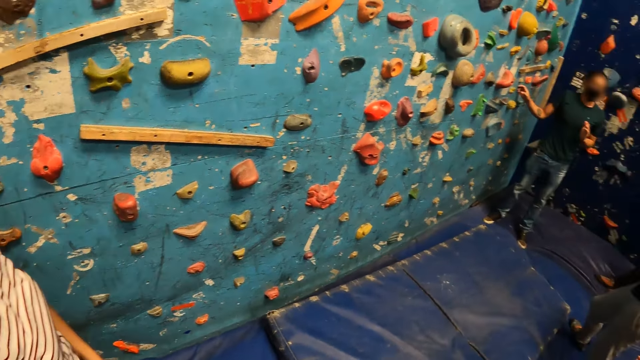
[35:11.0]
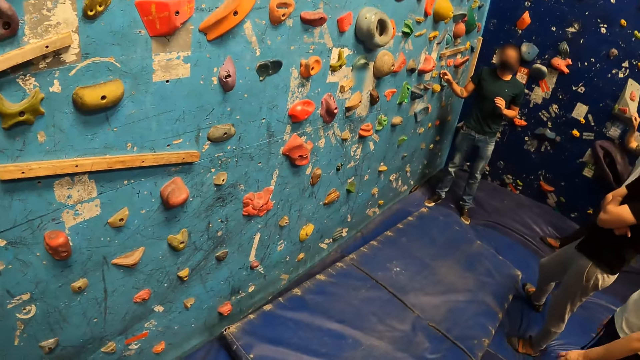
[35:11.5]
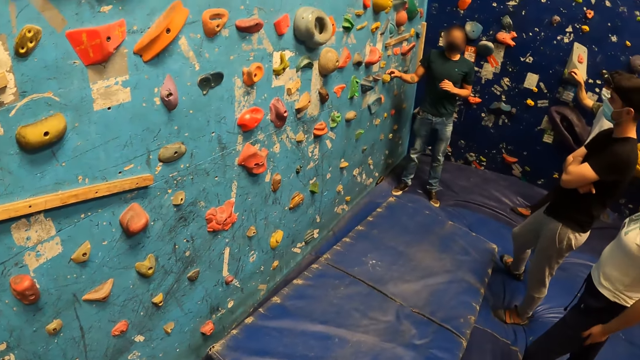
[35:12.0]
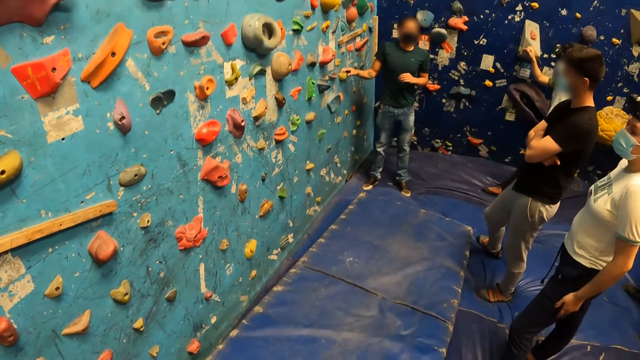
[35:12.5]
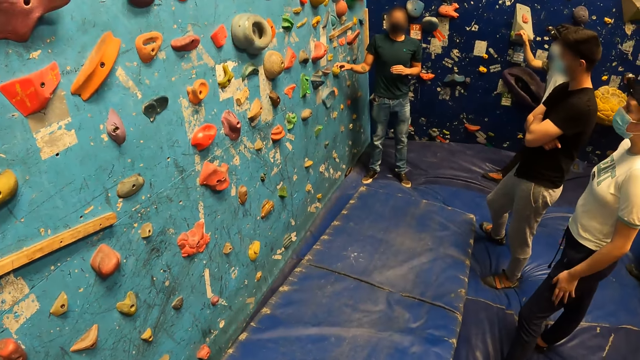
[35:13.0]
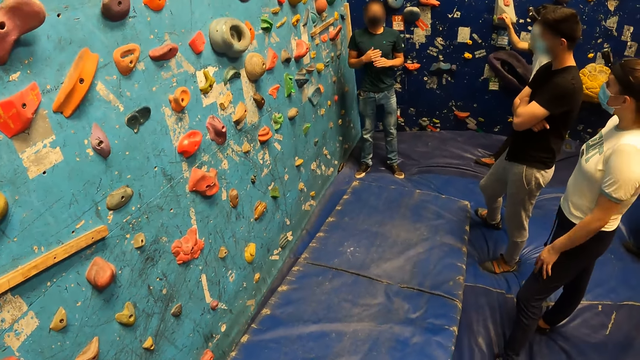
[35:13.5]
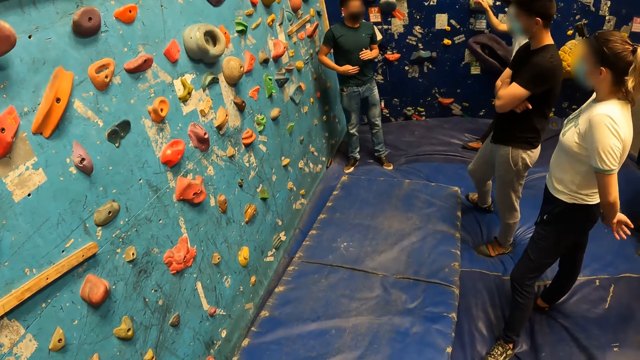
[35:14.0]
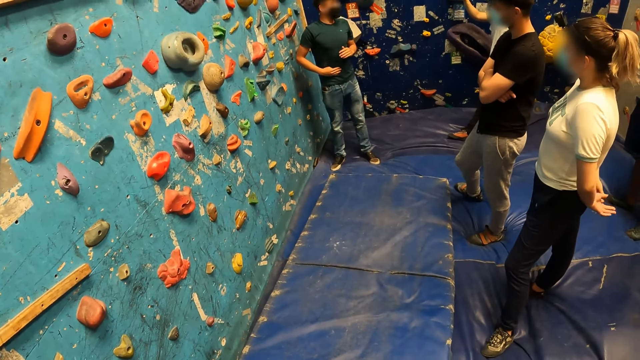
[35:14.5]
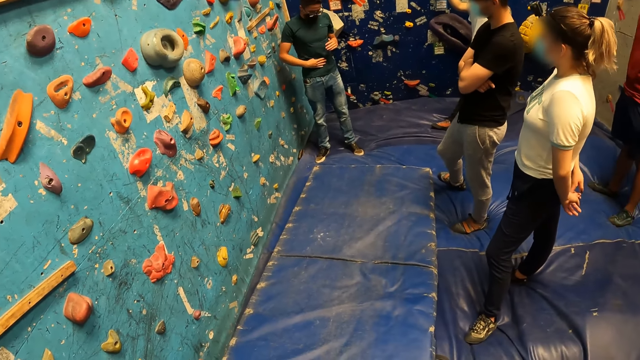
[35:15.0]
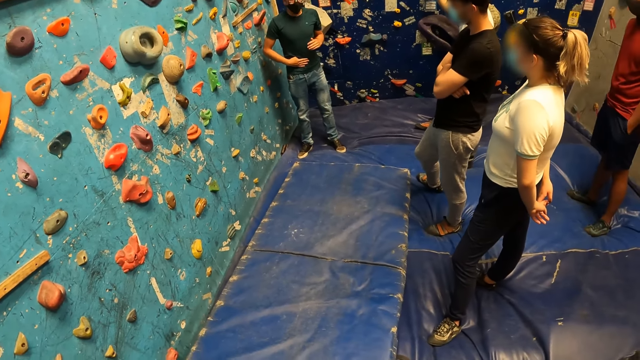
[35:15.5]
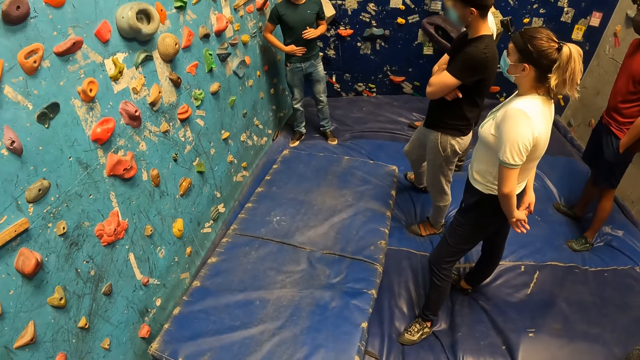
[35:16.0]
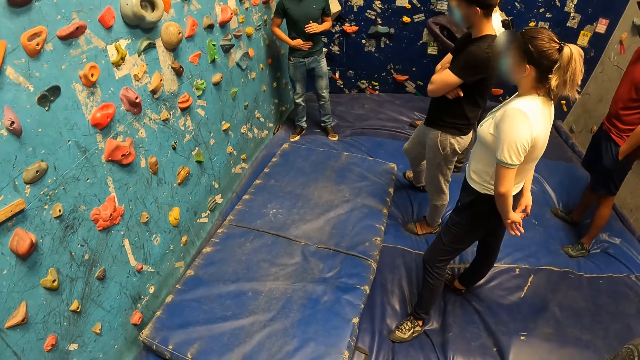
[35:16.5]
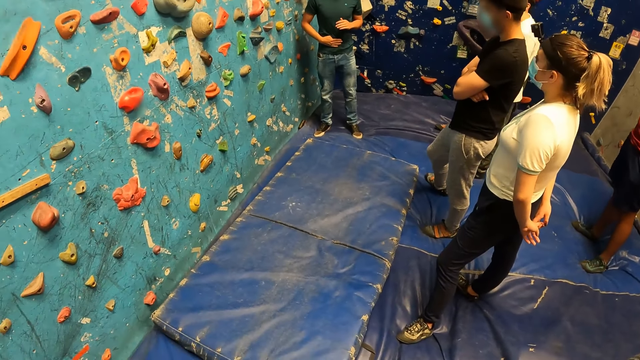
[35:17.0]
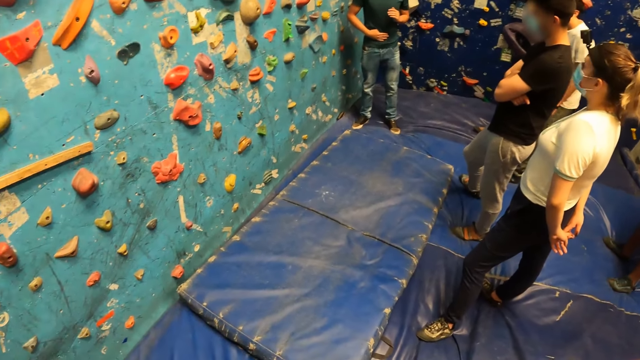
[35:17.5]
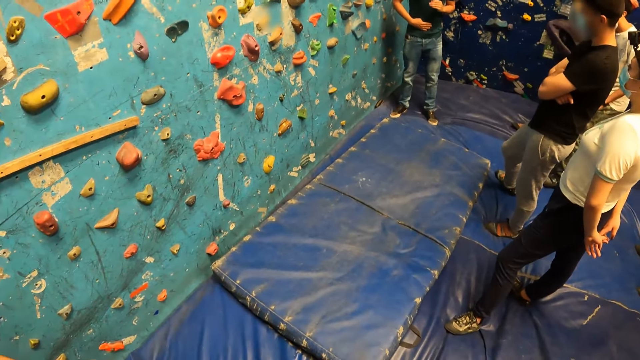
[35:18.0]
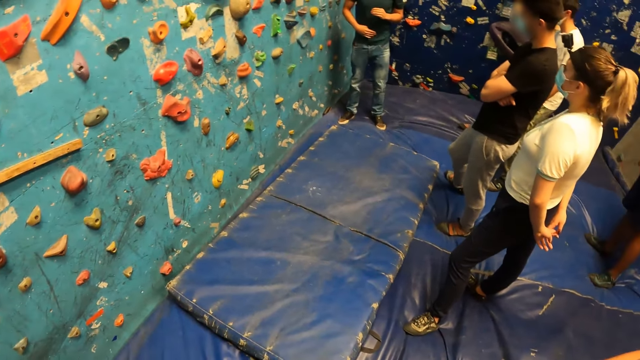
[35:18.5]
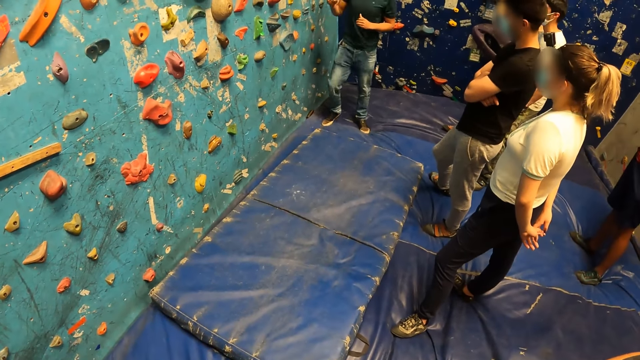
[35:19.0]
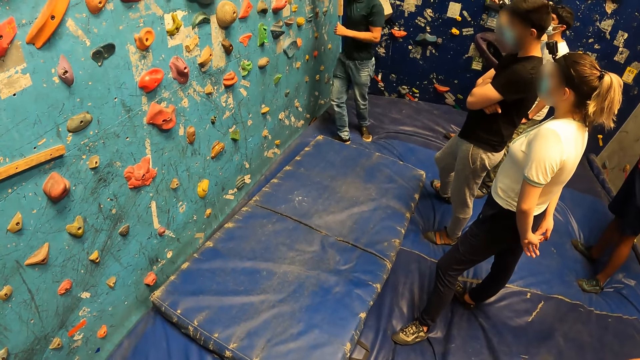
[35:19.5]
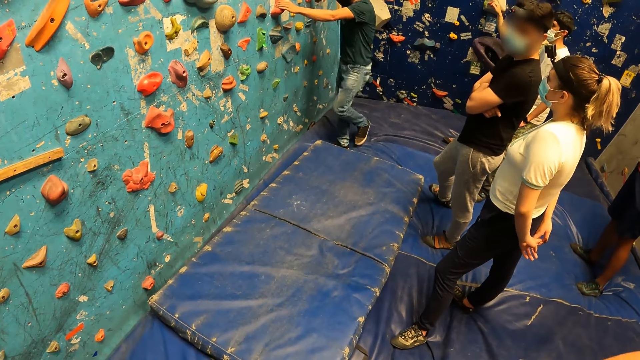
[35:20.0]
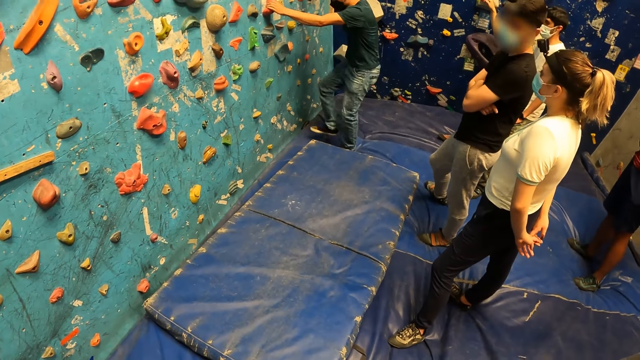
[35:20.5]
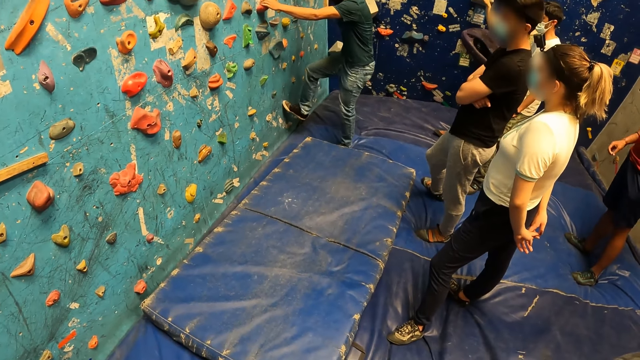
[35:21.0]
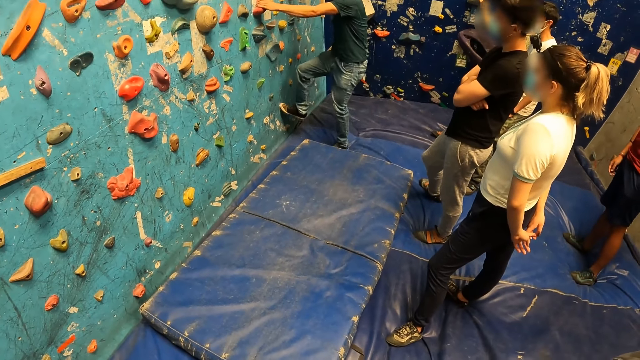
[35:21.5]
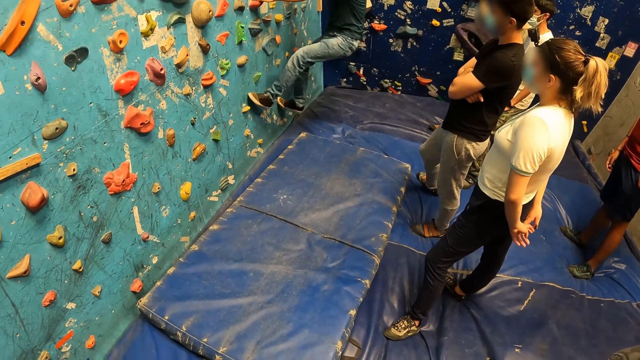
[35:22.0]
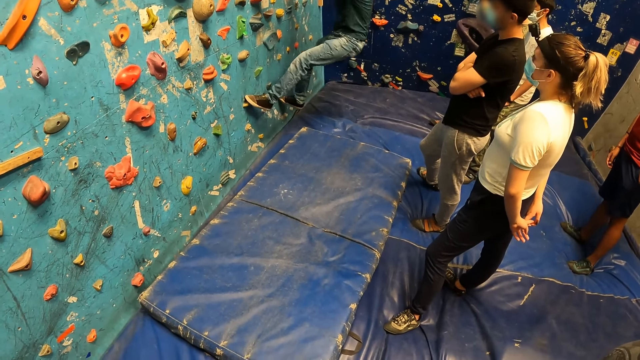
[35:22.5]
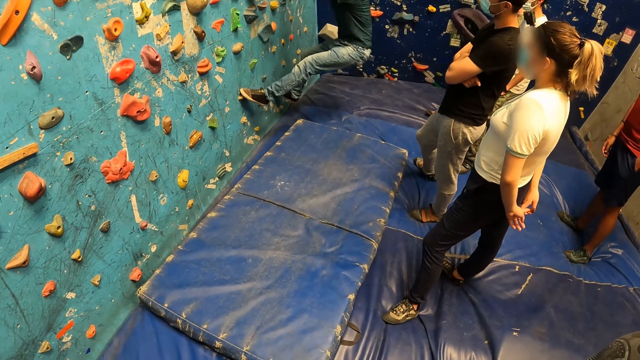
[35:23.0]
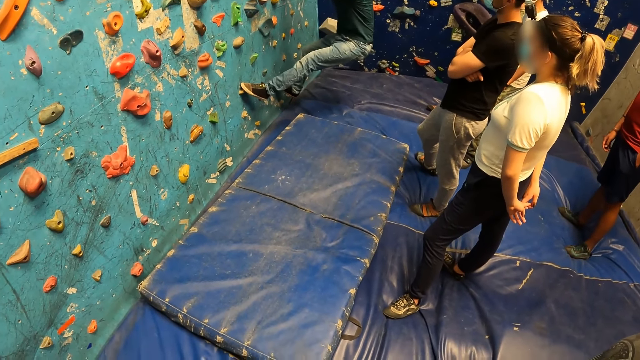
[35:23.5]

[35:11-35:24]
The bouldering instructor climbs the bouldering wall.

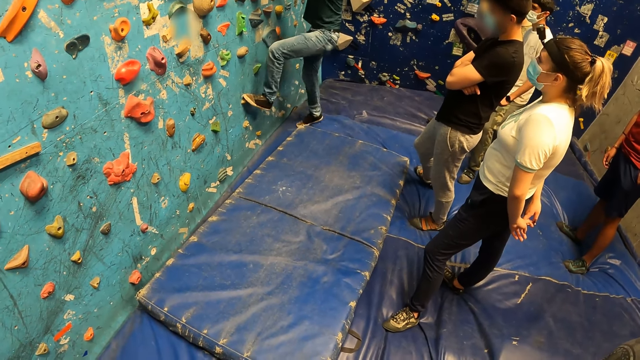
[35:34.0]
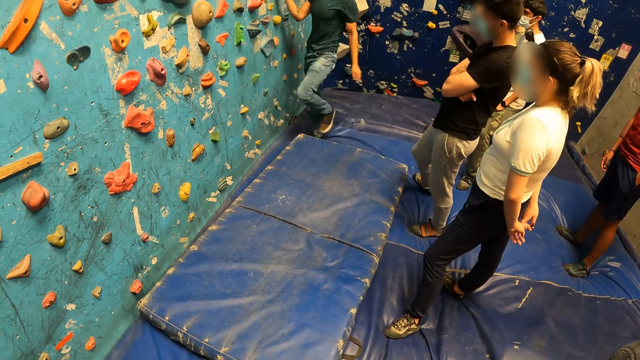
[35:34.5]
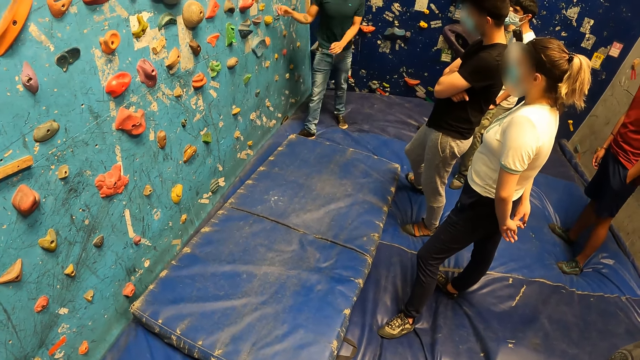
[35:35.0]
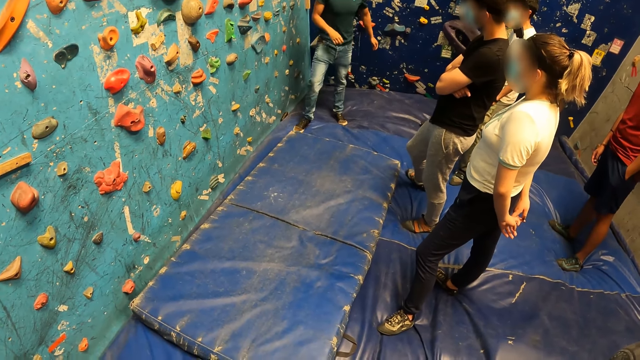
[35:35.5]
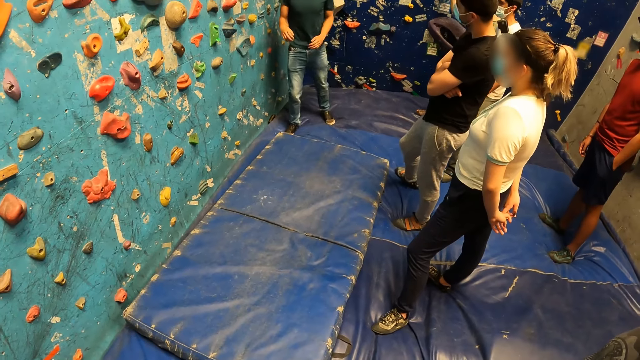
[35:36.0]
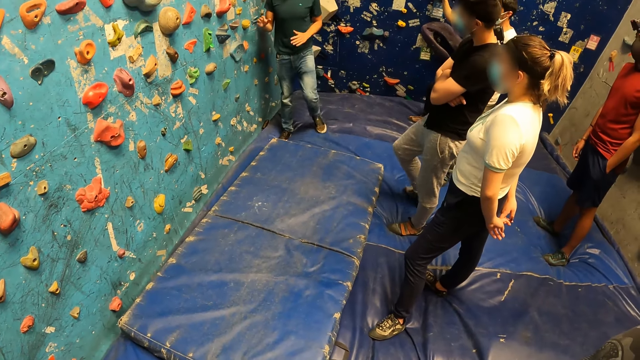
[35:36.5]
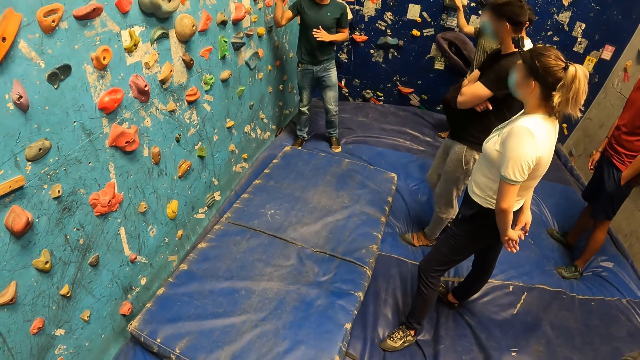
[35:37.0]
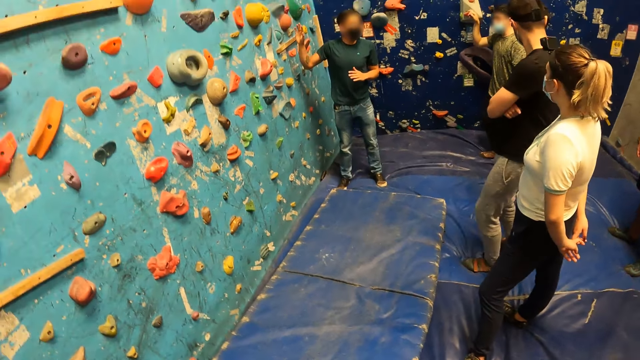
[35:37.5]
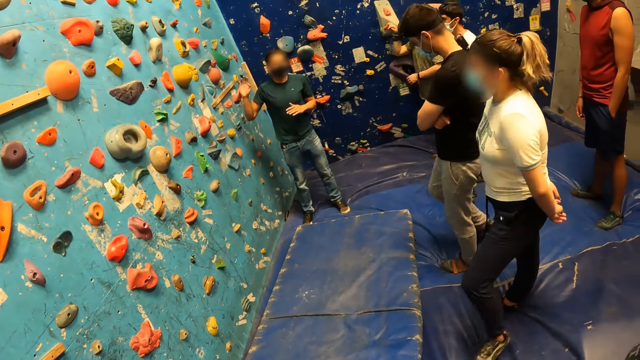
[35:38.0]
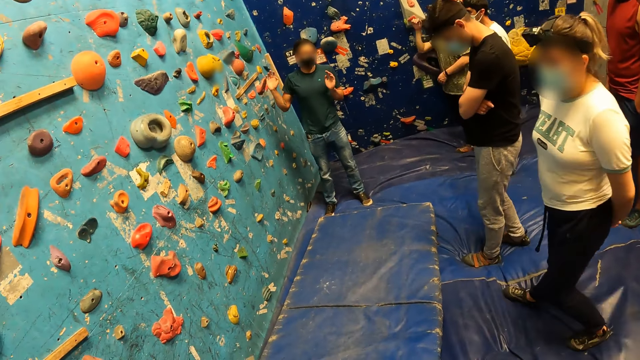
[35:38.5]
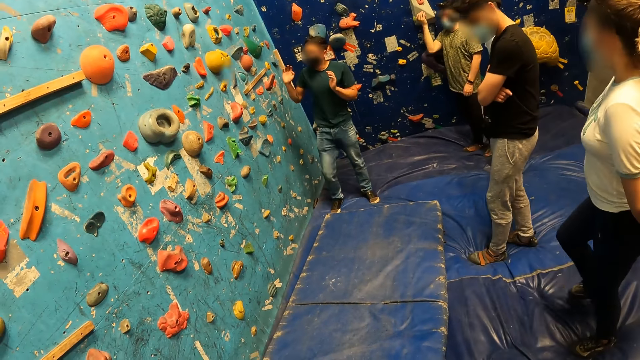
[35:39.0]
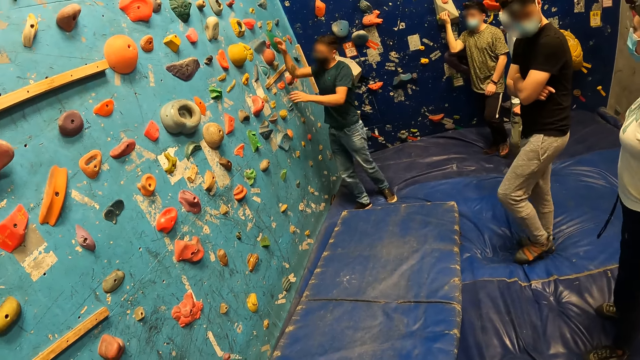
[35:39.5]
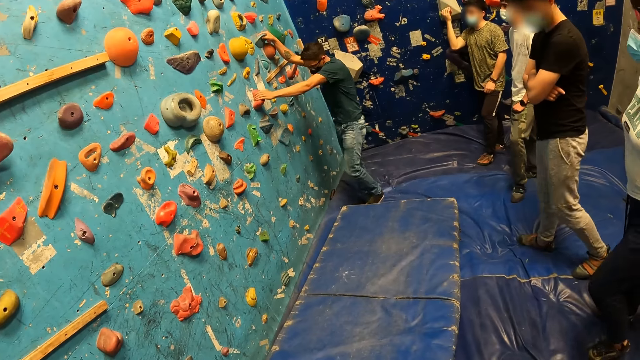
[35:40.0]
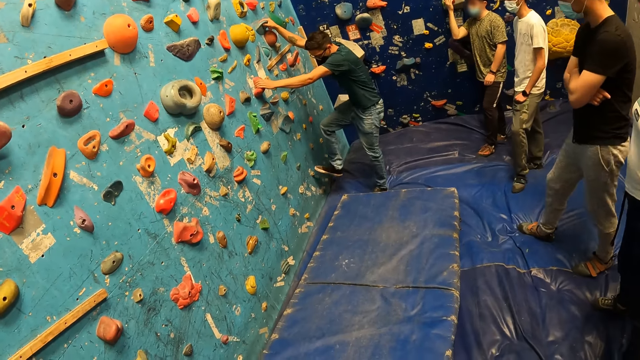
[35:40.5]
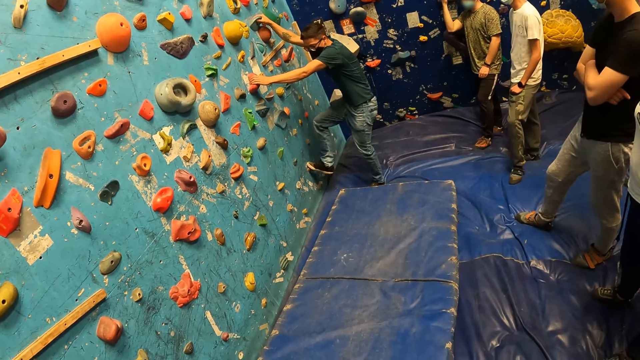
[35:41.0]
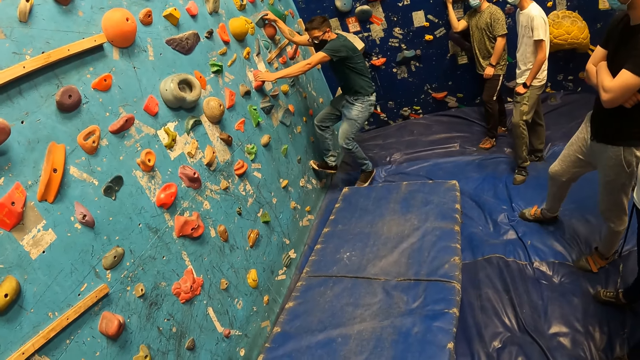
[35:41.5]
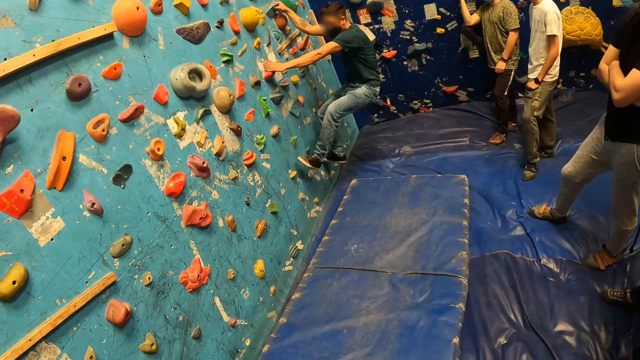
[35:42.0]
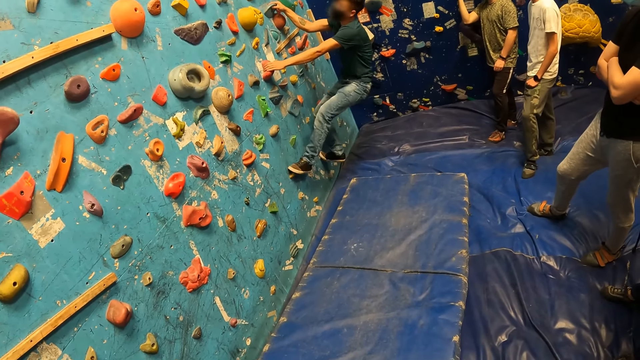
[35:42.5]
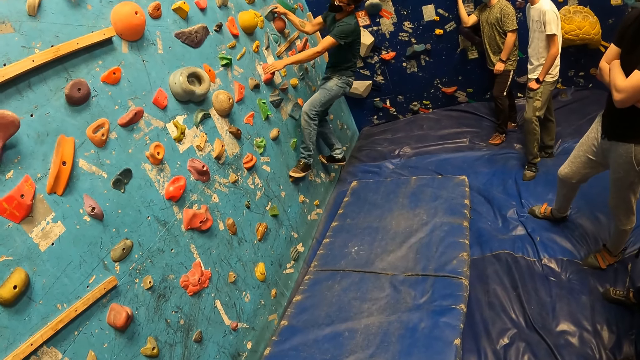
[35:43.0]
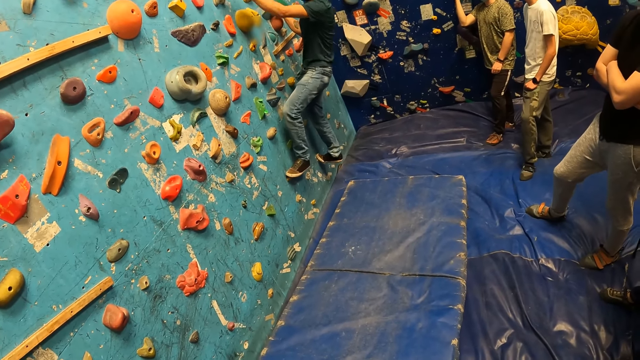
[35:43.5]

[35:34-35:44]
The bouldering instructor comes down from the bouldering wall. The bouldering instructor climbs the bouldering wall.
